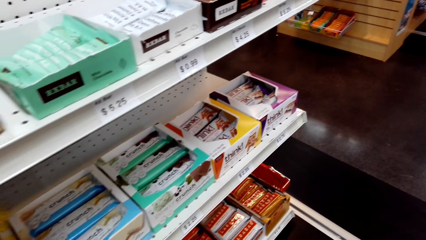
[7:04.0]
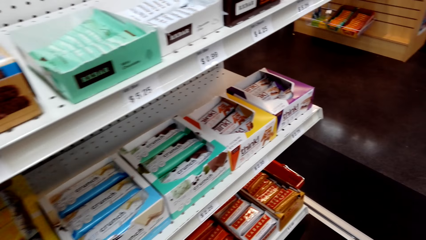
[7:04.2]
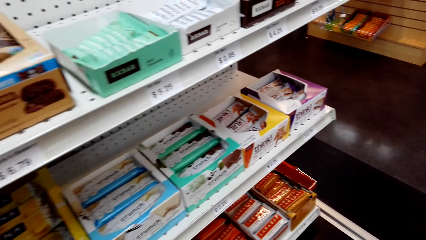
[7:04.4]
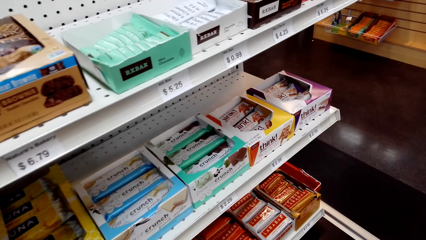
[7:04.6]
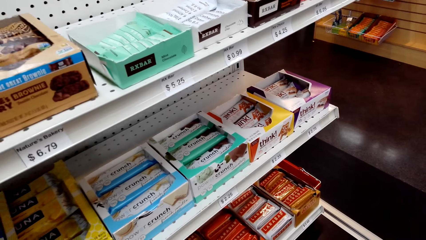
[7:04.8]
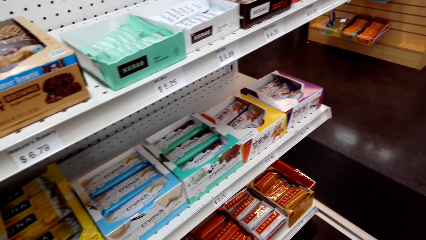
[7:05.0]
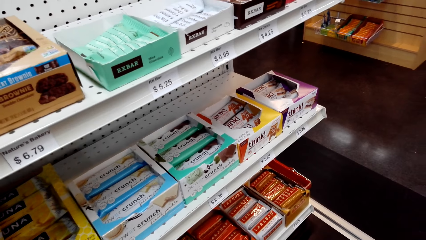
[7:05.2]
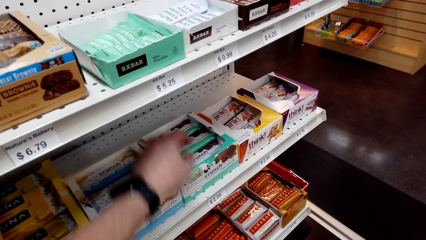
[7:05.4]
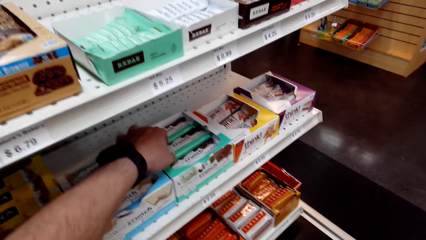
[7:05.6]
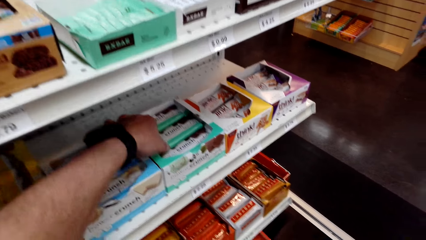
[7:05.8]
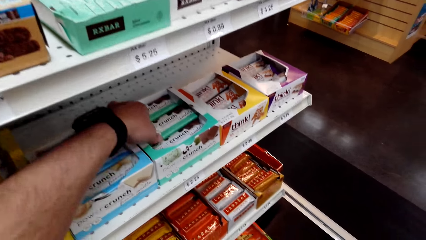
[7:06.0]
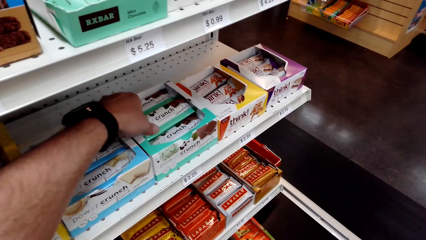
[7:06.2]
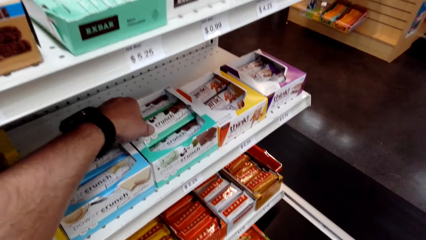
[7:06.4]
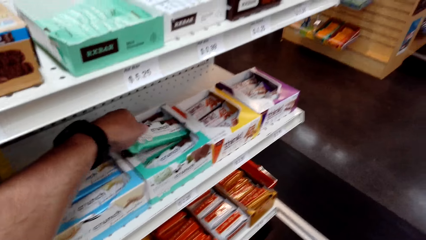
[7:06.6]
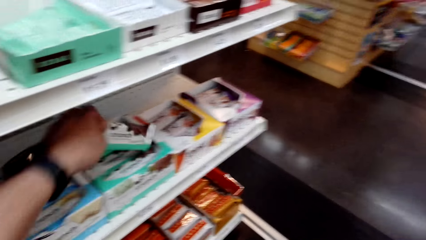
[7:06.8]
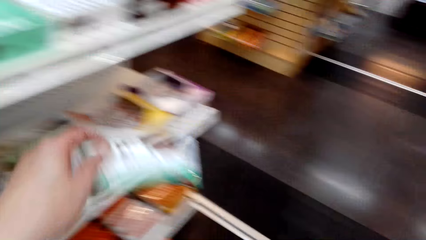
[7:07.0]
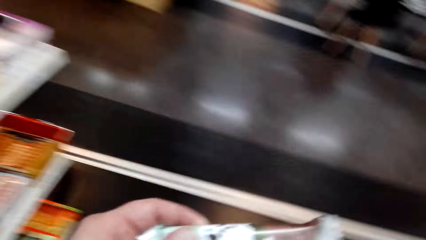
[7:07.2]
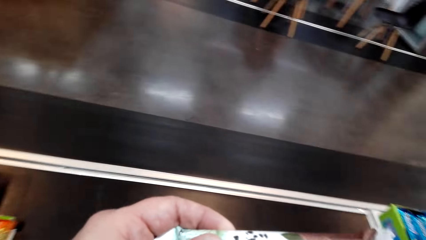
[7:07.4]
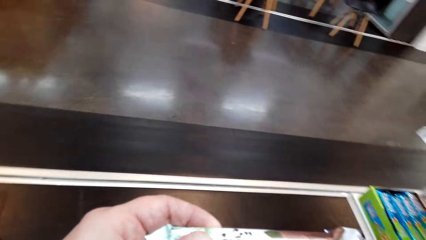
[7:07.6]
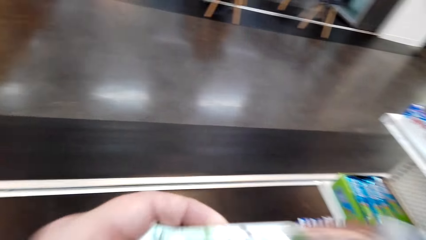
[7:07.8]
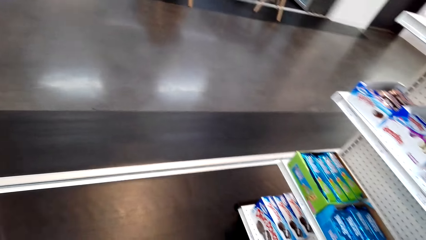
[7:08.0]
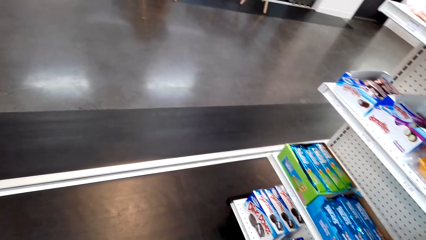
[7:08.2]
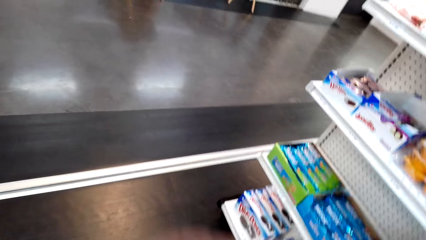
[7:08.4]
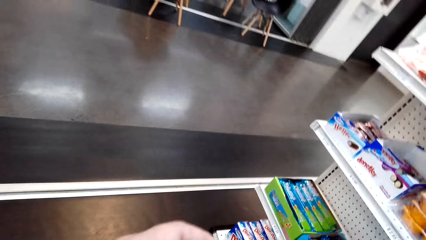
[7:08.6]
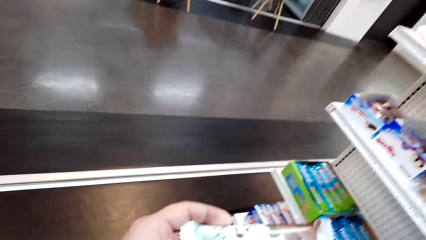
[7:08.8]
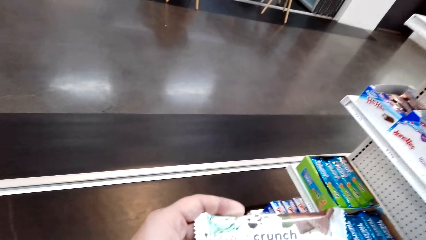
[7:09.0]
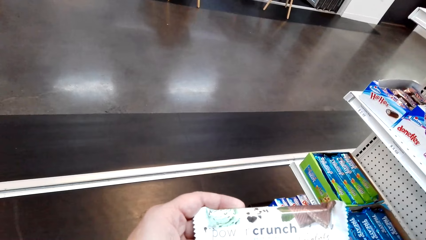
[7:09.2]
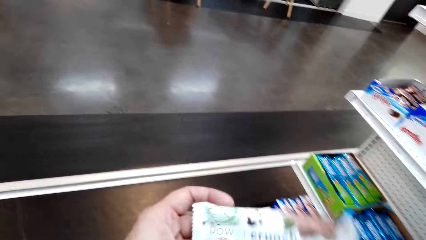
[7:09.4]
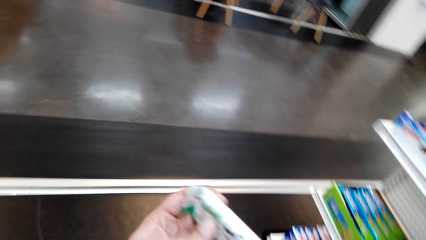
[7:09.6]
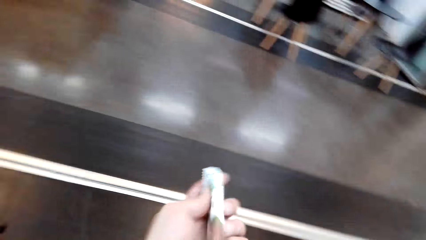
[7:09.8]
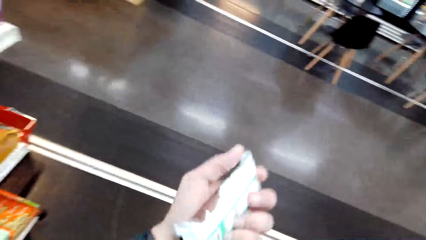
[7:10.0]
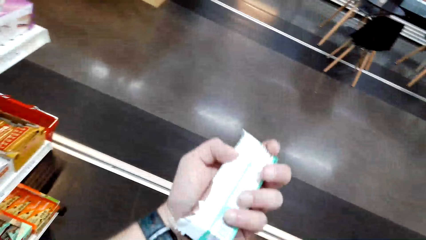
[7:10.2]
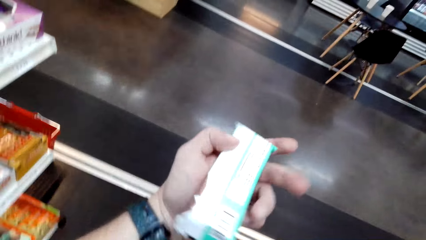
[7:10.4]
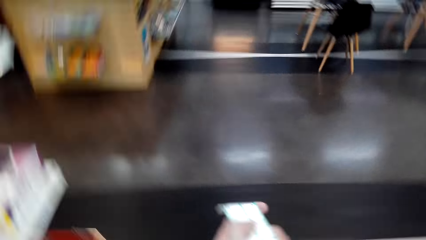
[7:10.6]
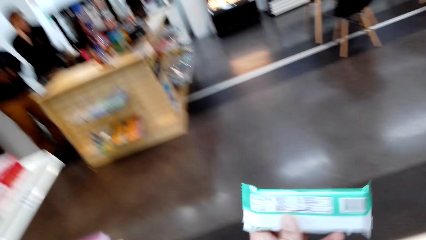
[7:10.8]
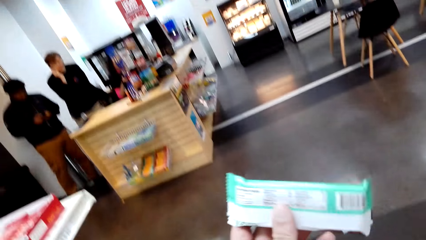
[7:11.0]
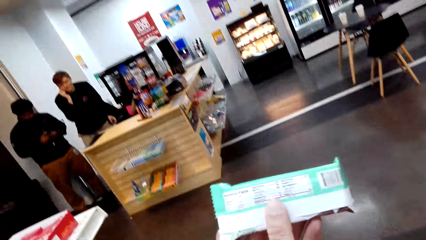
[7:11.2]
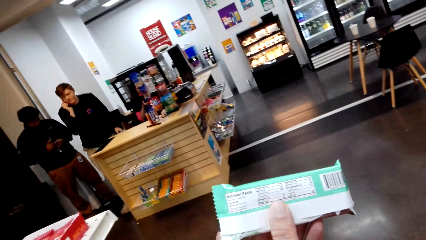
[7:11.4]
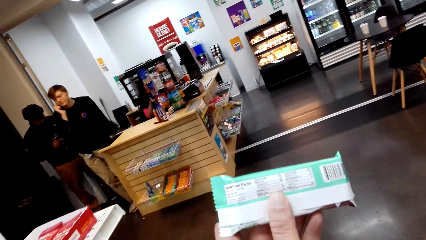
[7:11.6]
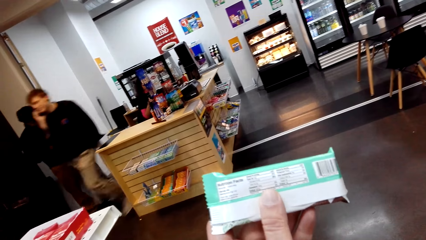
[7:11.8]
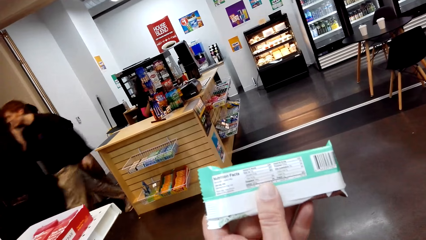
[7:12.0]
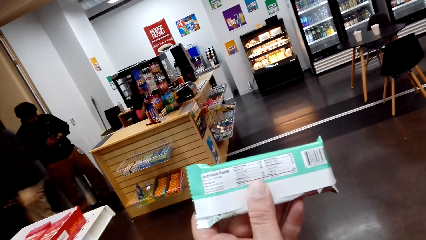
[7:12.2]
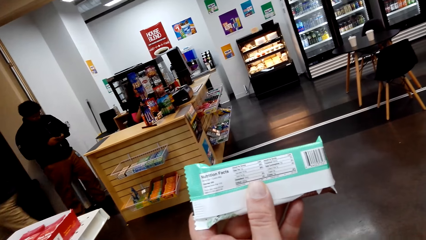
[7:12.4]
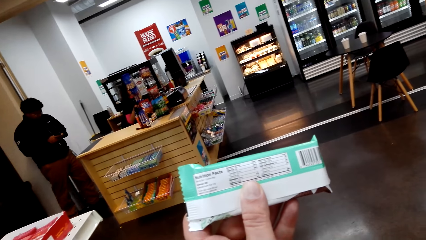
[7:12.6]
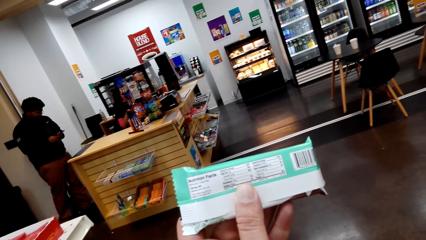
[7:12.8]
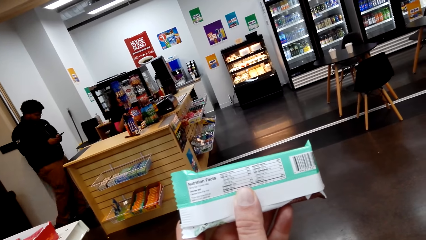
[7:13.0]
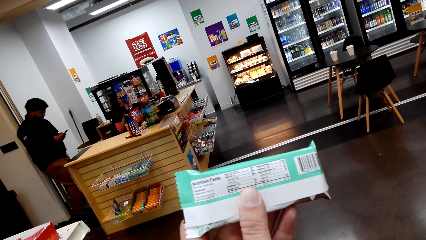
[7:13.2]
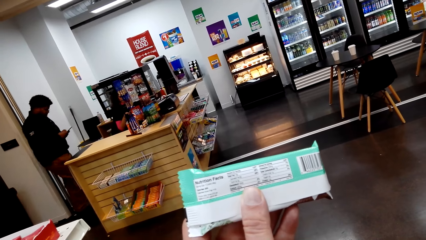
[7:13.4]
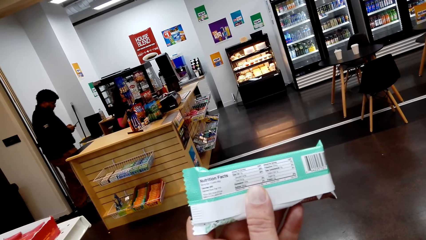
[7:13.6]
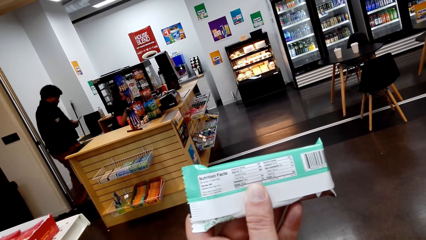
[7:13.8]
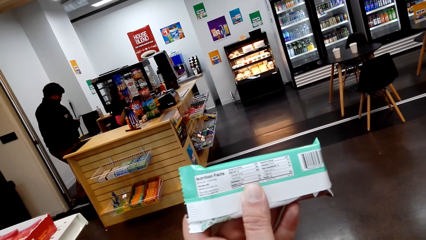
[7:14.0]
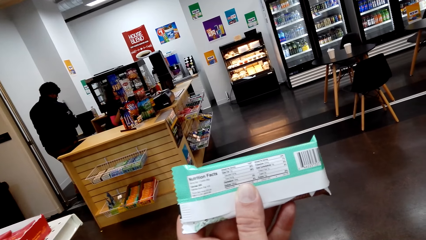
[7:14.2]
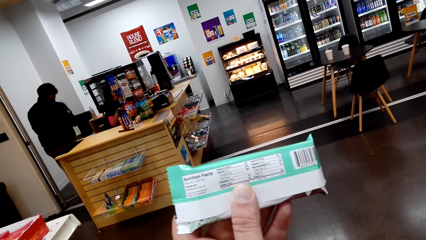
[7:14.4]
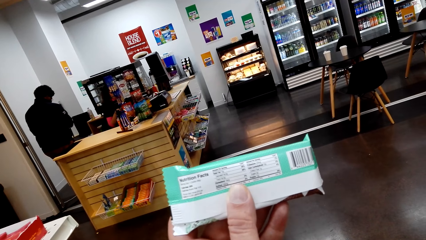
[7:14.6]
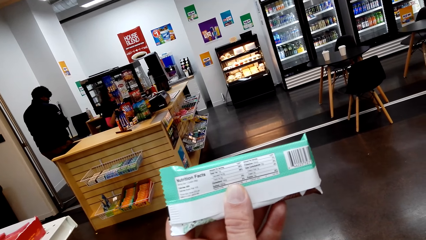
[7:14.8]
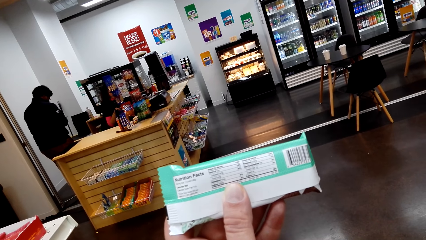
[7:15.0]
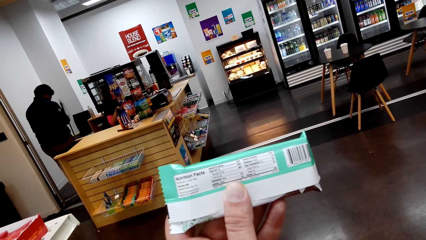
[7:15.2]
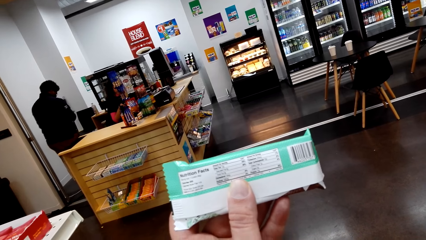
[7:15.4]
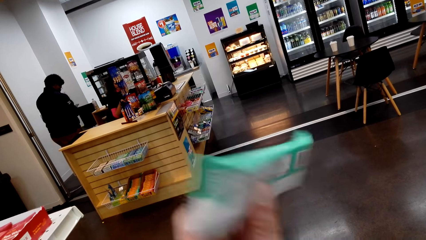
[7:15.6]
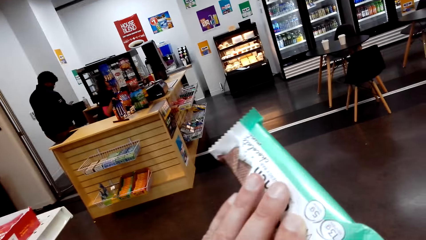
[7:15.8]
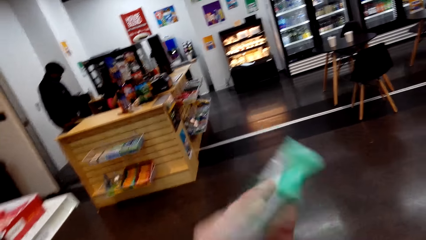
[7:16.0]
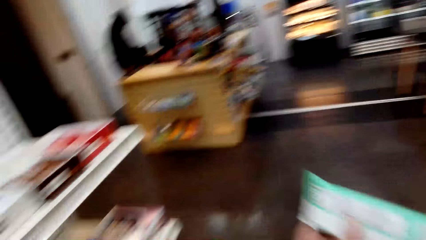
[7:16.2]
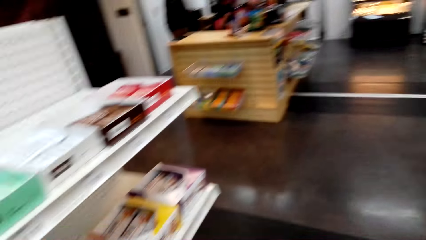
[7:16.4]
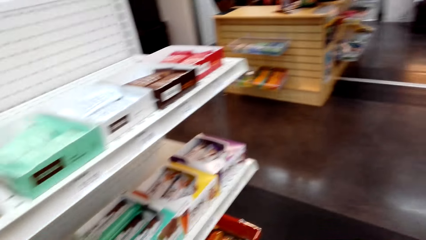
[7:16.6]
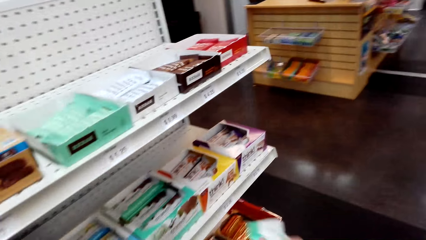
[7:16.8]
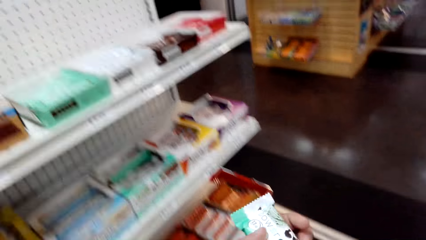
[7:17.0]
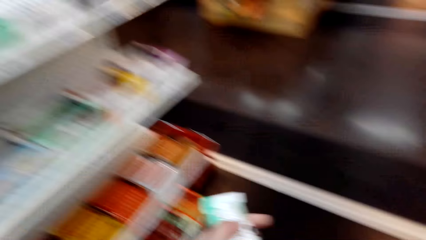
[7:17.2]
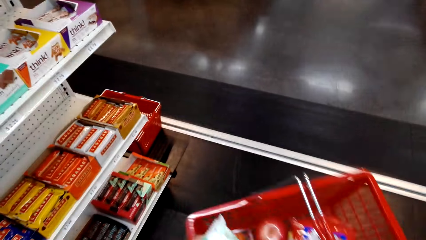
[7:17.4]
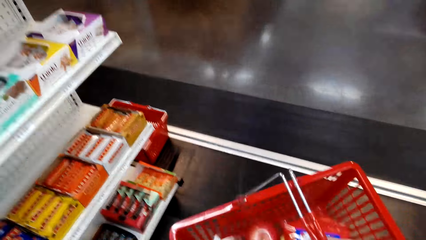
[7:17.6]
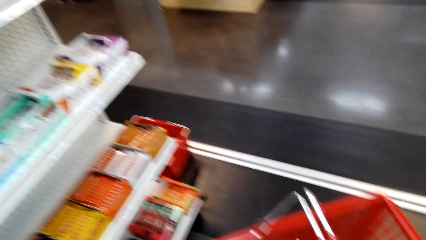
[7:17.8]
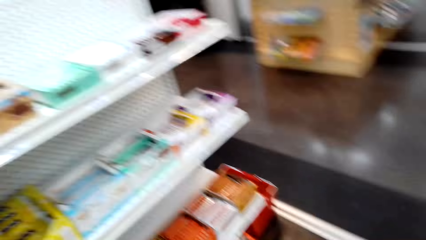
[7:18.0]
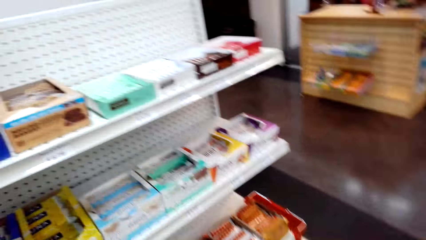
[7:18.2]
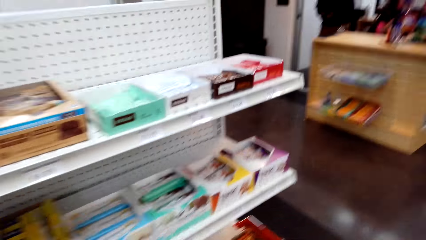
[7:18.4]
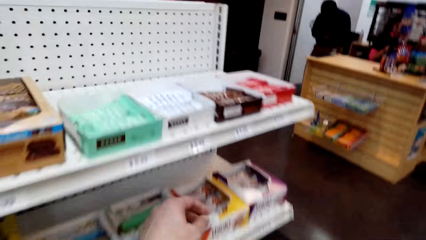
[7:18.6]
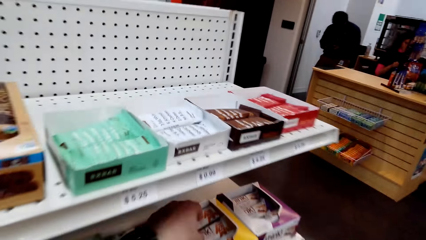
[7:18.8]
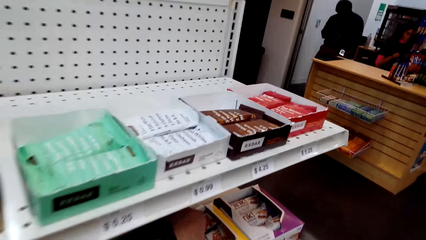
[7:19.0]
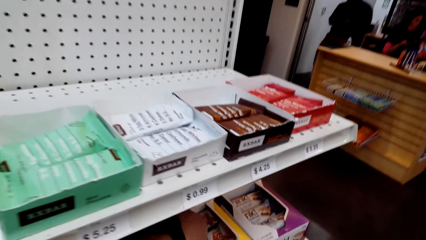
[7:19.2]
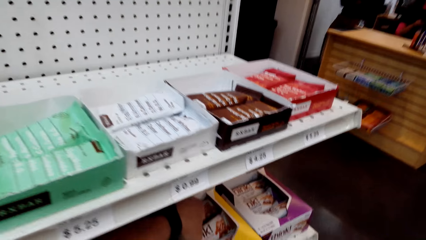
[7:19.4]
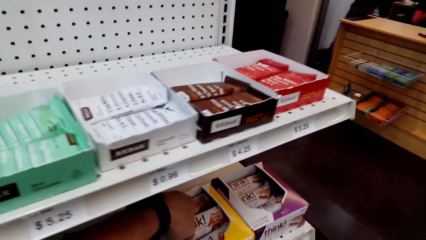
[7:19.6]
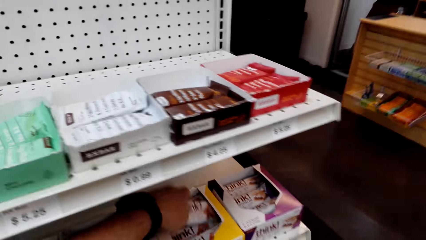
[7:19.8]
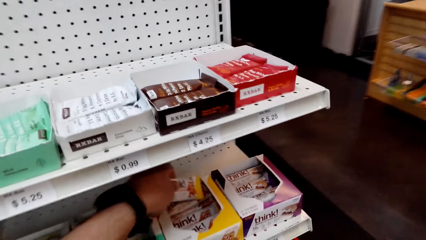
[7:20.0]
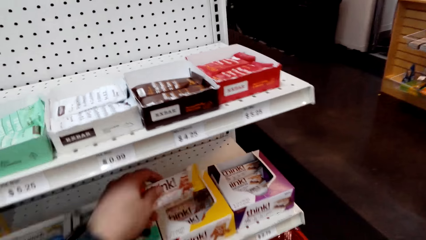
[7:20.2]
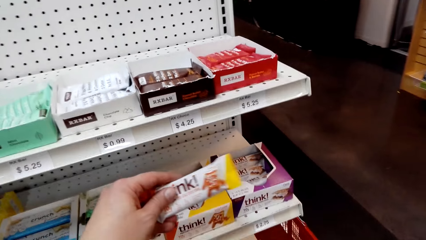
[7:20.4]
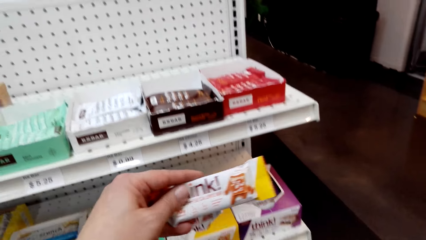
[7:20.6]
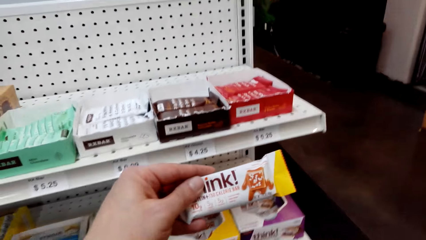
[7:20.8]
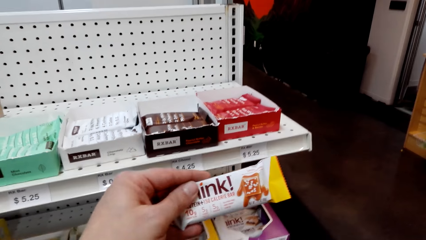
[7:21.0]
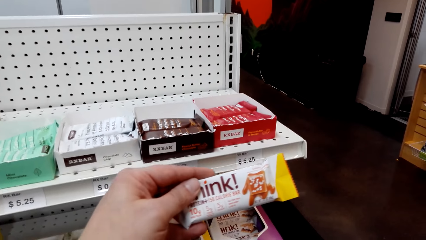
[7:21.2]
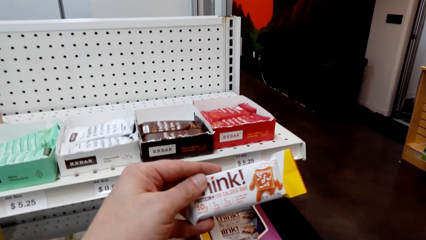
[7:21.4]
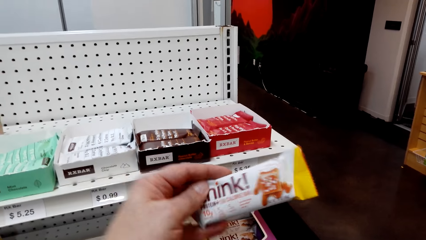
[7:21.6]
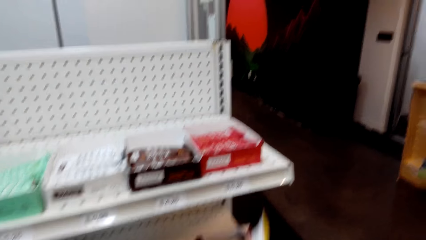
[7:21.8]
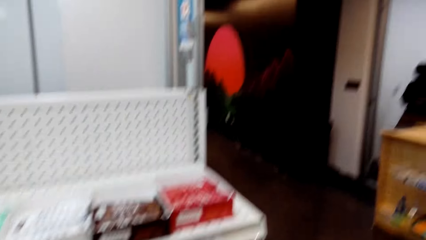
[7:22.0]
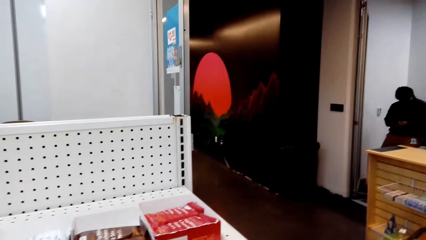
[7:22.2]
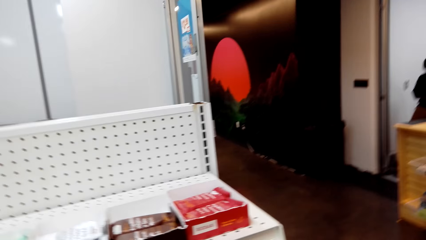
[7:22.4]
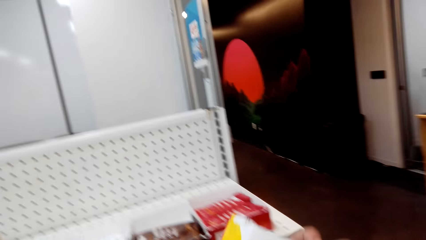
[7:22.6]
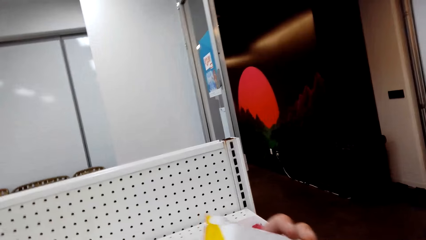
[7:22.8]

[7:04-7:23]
The camera wearer picks up a bar of chocolate or crunch. They lift the crunch. They hold the crunch. They read through the bar of chocolate. They place the crunch in the basket trolley. They pick up a bar of chocolate. They hold something.
